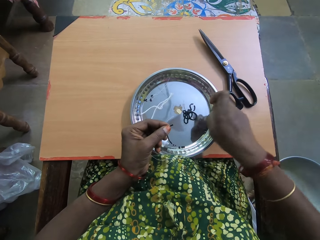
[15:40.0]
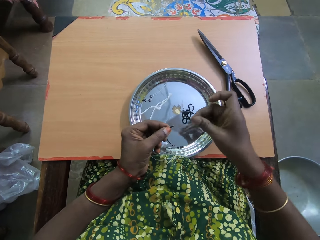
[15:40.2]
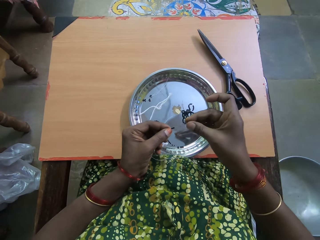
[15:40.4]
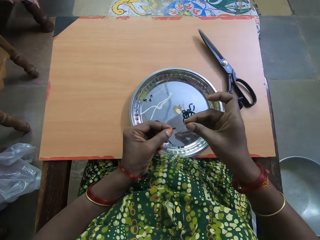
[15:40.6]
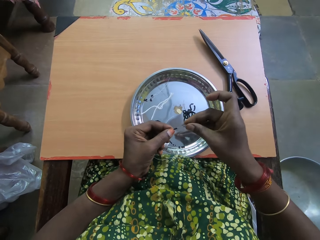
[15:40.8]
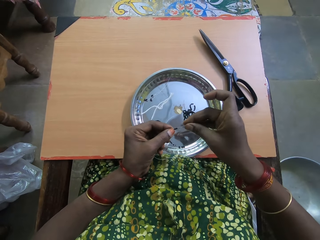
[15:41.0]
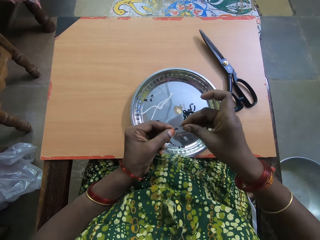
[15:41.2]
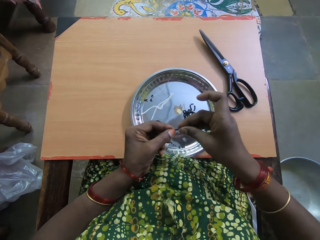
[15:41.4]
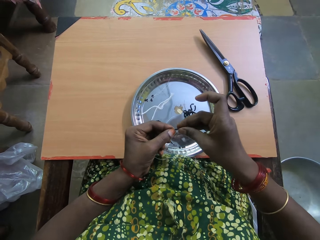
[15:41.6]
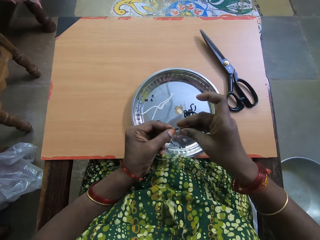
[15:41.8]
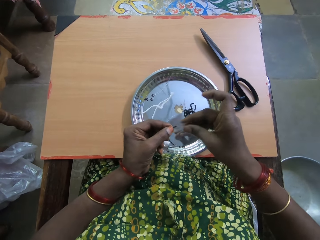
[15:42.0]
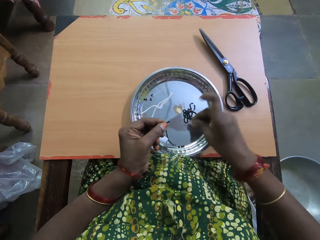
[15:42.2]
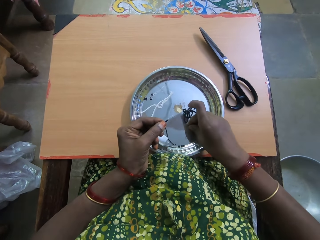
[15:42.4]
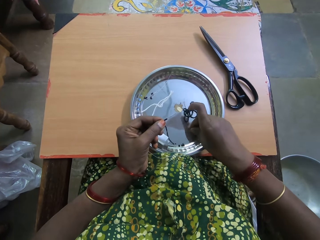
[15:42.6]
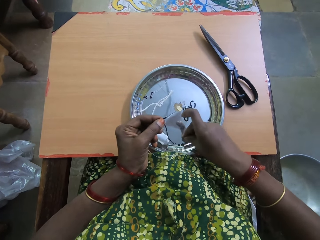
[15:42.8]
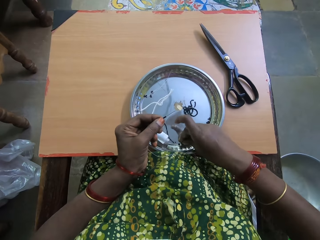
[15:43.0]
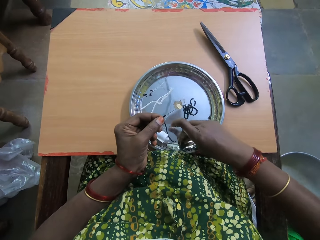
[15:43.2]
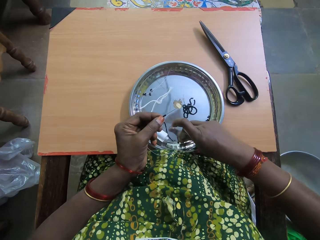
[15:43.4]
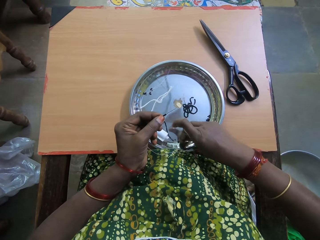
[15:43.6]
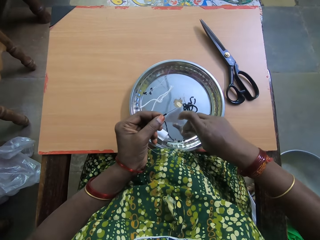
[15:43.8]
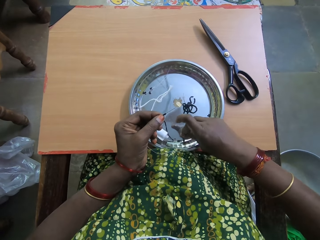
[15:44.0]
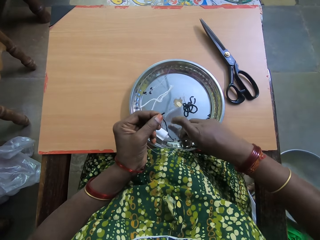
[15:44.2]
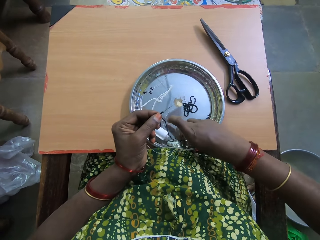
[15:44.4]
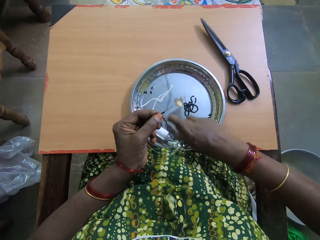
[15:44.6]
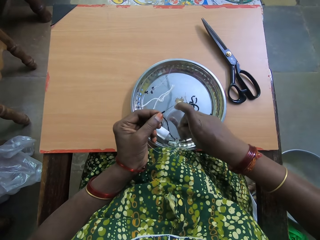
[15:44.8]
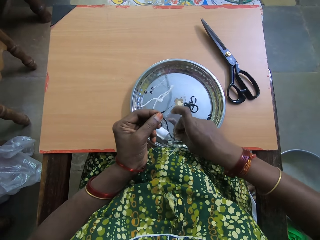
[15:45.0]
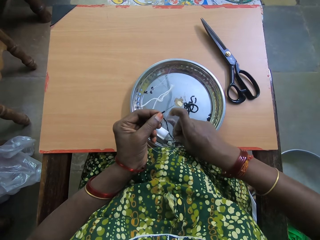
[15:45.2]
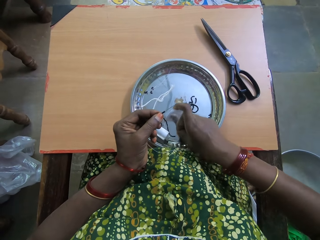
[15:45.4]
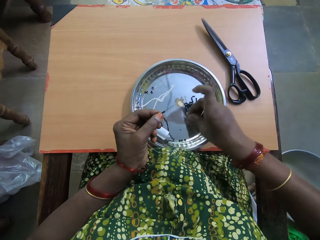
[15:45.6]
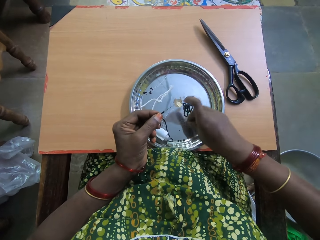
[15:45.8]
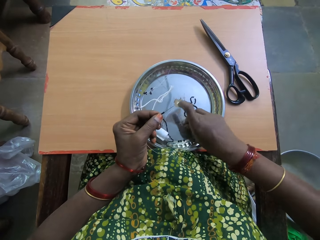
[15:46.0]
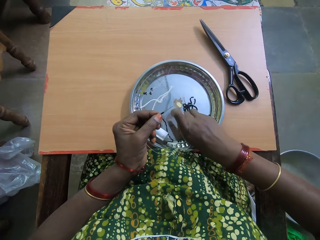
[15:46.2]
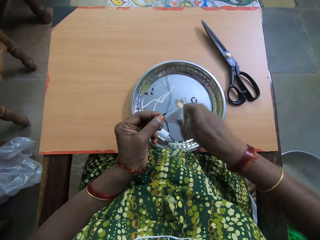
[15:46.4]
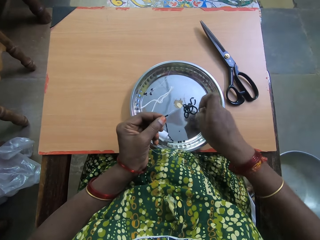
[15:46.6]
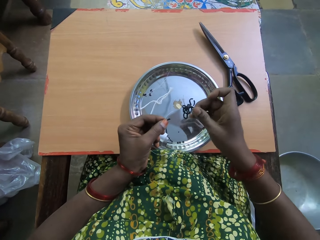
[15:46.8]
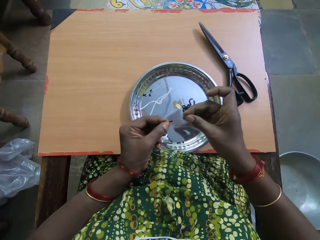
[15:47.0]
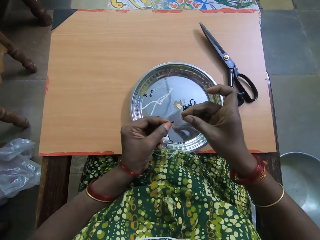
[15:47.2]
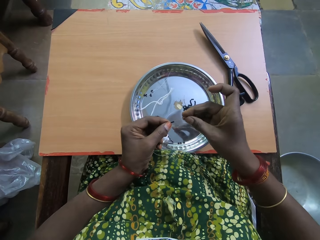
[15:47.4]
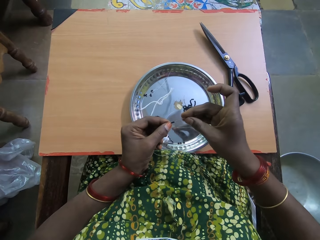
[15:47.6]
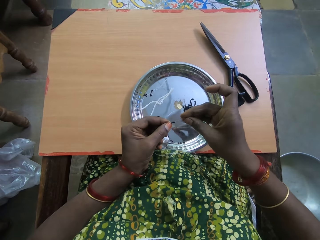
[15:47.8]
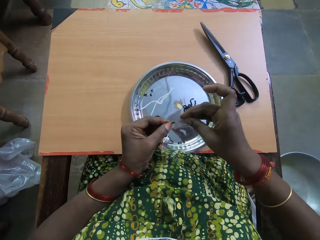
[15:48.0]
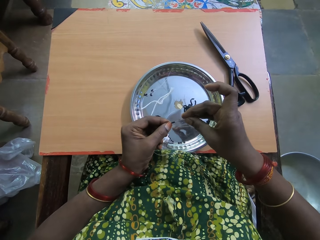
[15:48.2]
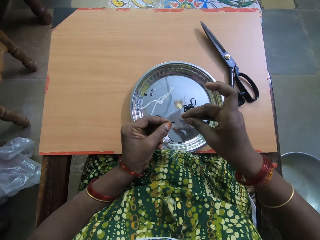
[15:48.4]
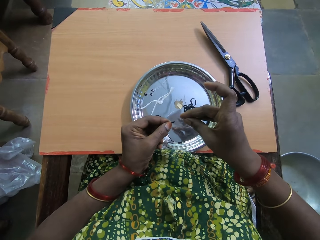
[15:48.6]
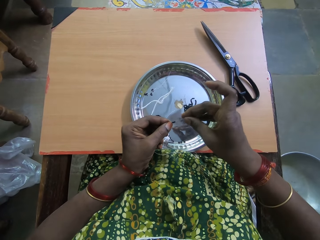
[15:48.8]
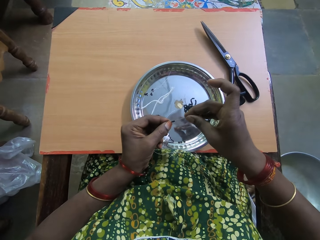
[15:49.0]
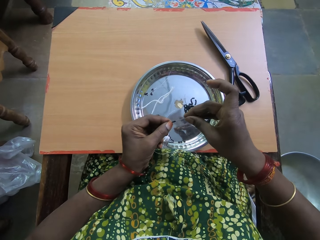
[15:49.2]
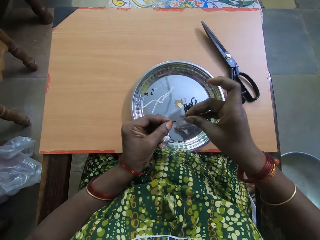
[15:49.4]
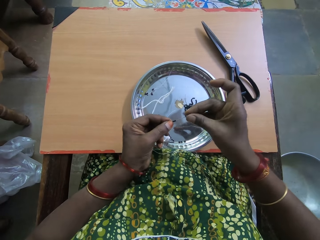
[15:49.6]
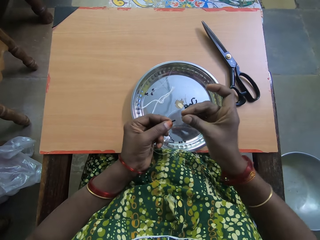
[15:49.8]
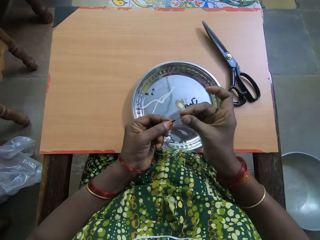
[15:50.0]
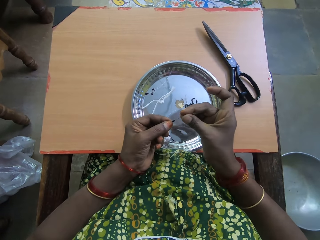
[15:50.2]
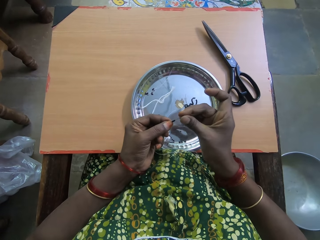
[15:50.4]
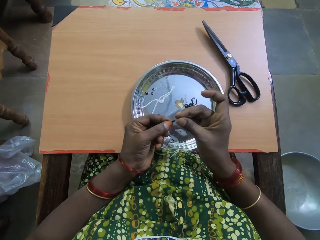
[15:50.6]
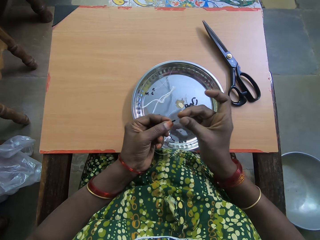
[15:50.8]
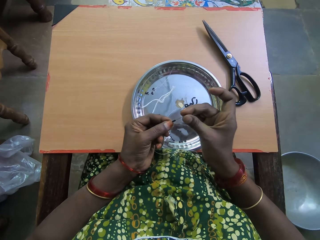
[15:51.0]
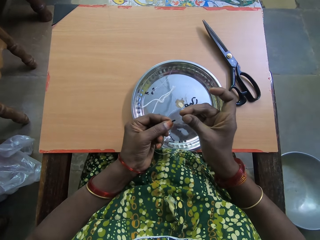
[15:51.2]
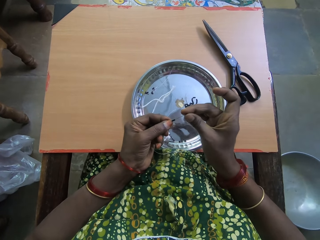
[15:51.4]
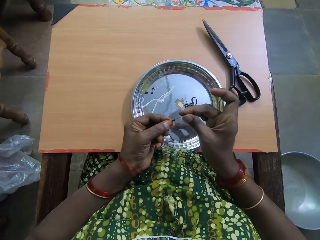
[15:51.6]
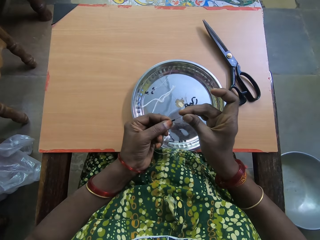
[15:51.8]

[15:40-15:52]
The camera wearer picks a bead in the tray on the table with her right hand. She puts the bead in her right hand in a fishing line in her left hand. She drops a bead in the plate or tray. She moves a bead in the tray with her right hand. She picks the bead in the tray on the table with her right hand. She puts the bead in her right hand in the fishing line in her left hand.

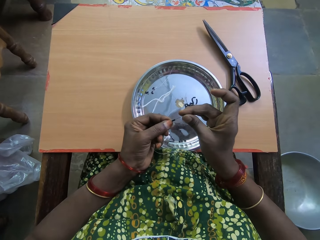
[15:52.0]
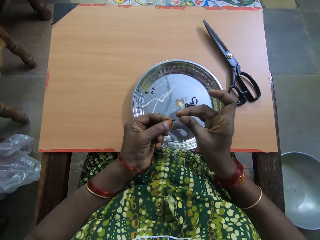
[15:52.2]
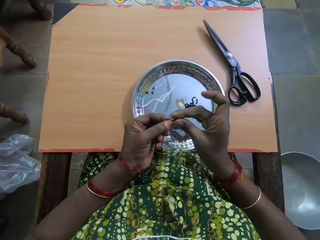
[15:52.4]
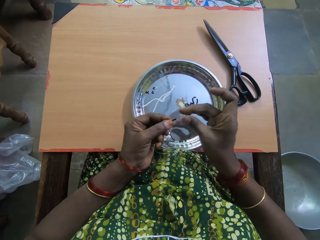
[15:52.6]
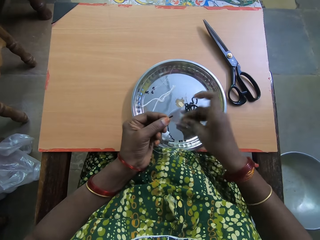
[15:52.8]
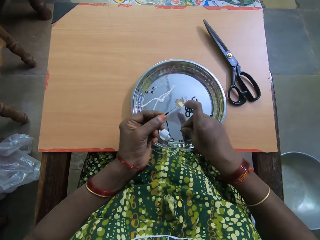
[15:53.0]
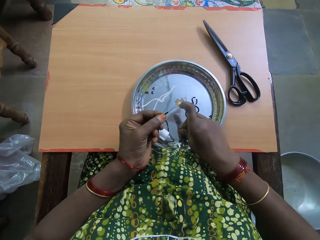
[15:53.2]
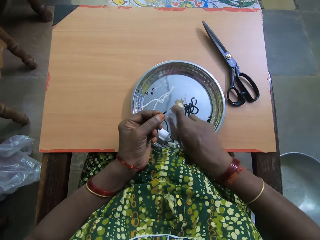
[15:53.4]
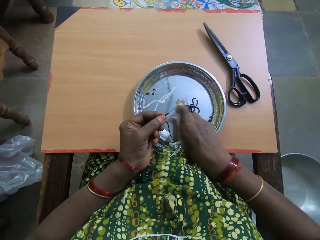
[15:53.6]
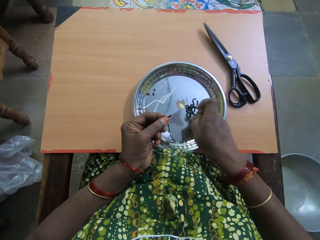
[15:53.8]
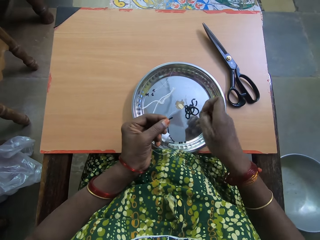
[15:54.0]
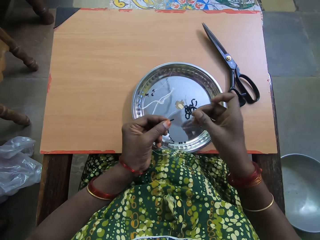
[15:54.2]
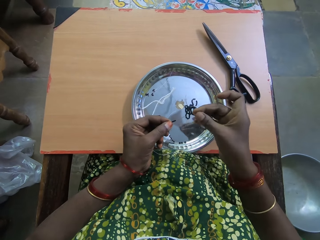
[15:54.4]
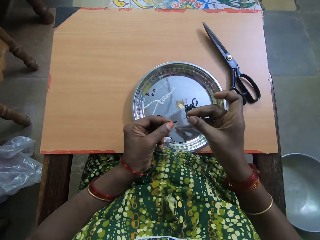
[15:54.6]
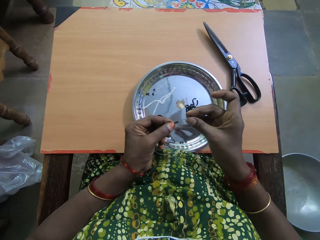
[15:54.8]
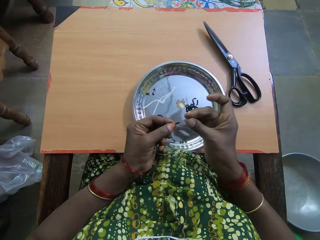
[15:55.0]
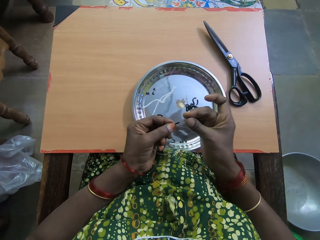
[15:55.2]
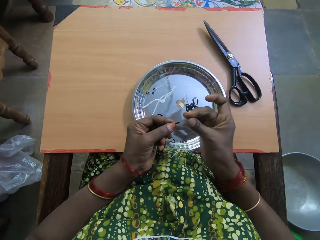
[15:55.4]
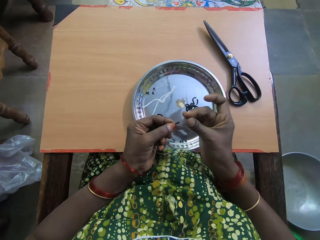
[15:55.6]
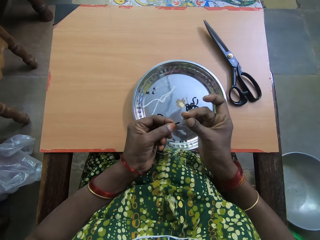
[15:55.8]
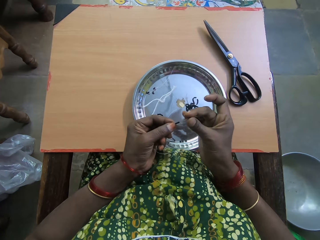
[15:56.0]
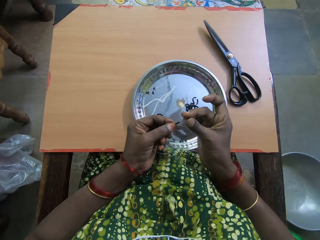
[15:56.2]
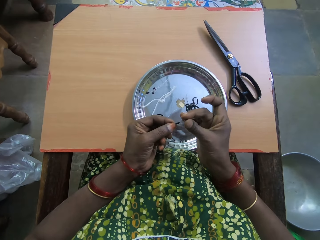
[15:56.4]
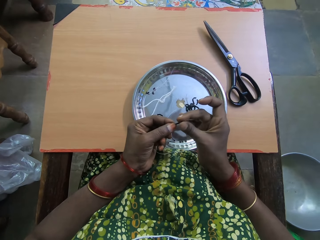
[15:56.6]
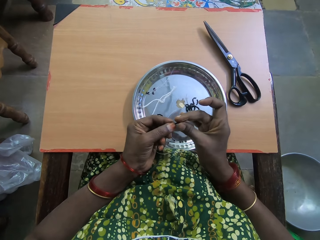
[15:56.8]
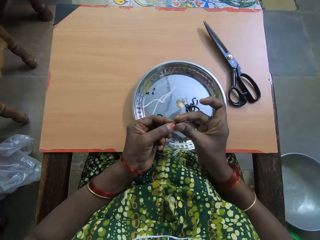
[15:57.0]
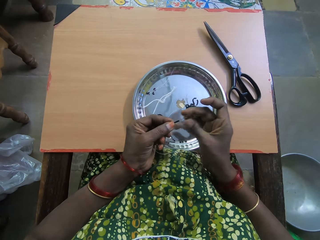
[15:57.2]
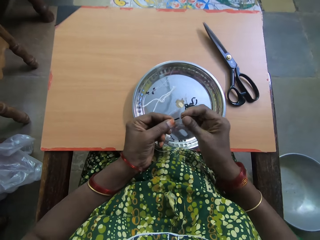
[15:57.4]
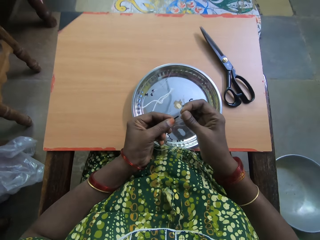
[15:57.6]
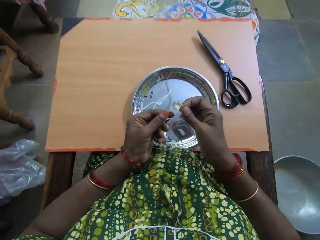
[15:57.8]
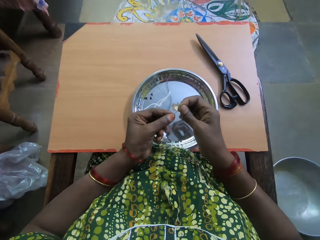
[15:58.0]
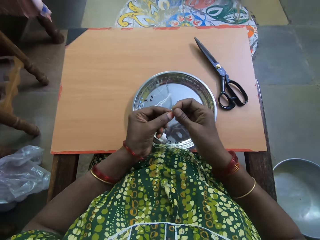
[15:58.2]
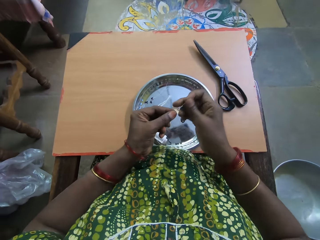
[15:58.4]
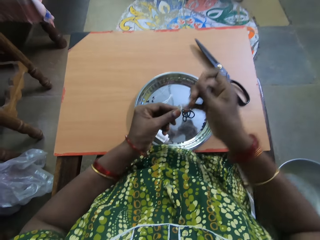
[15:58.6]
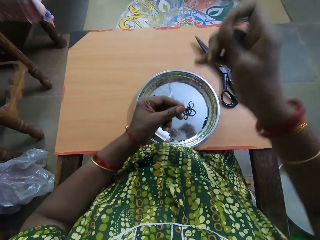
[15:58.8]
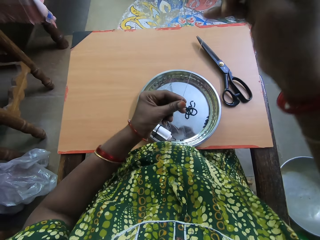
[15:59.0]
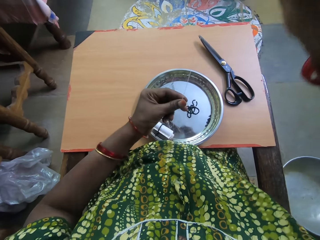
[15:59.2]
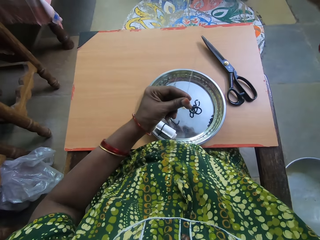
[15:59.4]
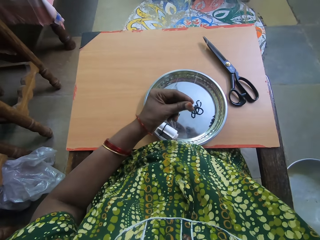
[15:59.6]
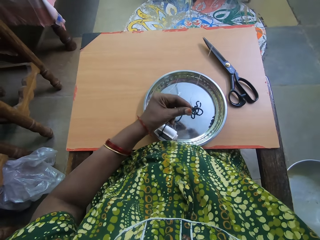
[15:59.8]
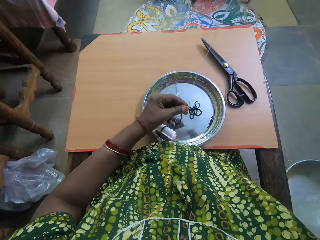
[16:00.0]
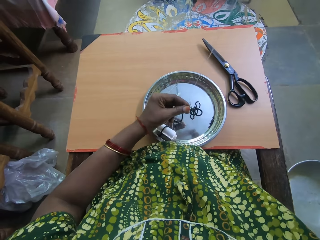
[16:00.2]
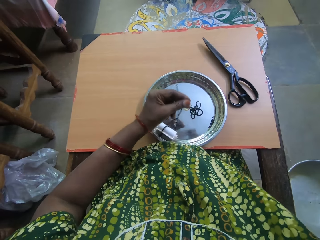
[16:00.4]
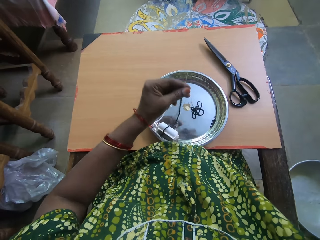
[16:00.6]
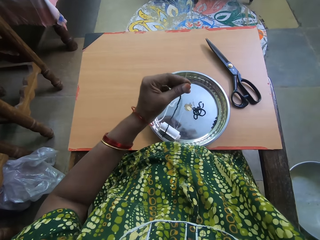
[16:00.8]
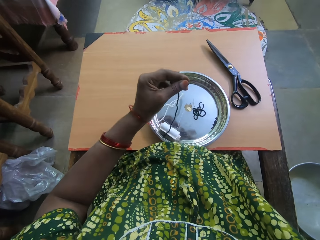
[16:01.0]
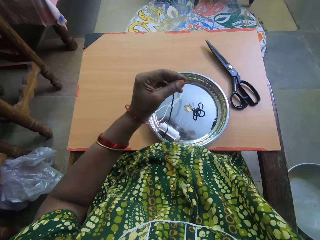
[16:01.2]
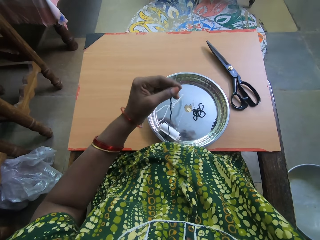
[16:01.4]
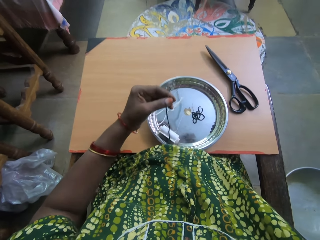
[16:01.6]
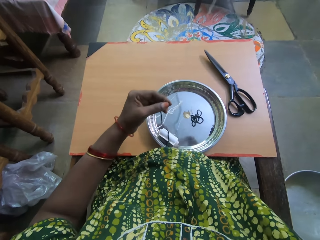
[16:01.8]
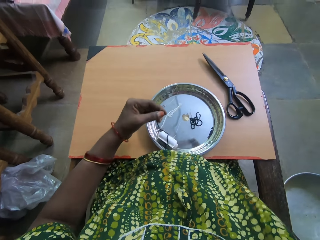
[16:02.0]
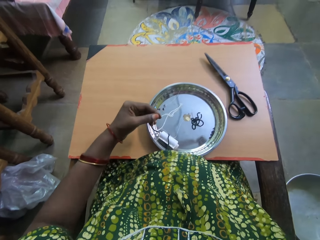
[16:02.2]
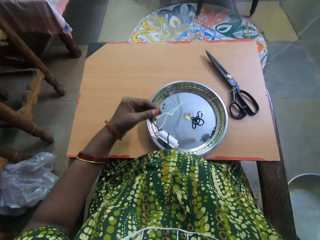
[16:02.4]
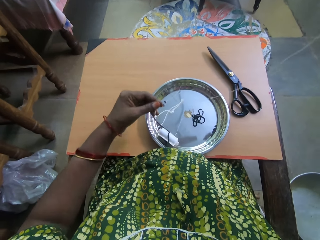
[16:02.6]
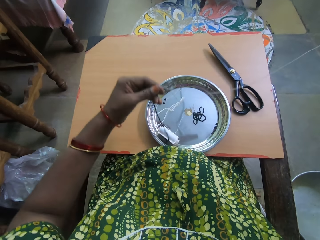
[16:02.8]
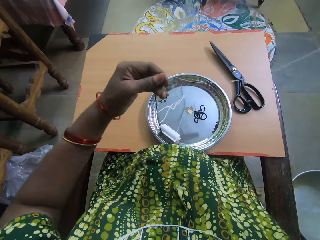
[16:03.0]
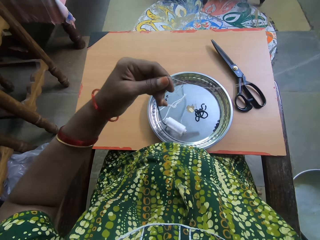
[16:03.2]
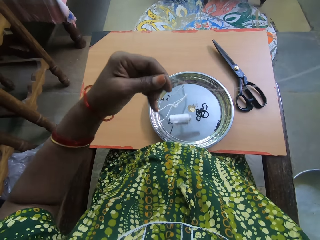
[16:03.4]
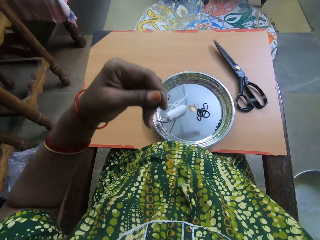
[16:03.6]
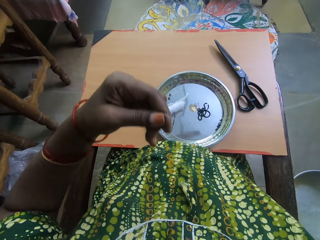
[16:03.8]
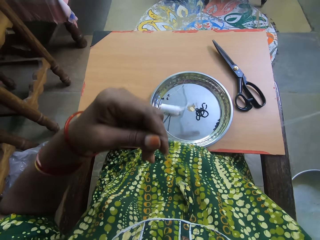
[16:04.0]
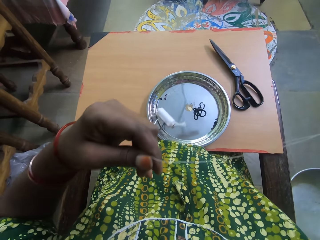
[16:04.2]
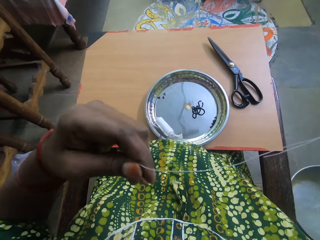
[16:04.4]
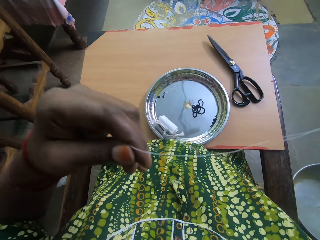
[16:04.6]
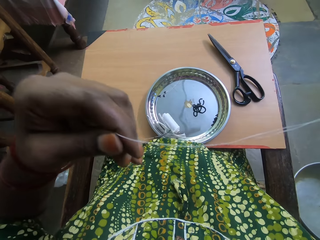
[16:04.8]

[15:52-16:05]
The camera wearer picks a bead in the tray on the table with her right hand. She puts the bead in her right hand in a fishing line in her left hand. She holds the fishing line with her right hand. She moves the inserted beads on the fishing line with her left hand. She raises the fishing line with both hands.
